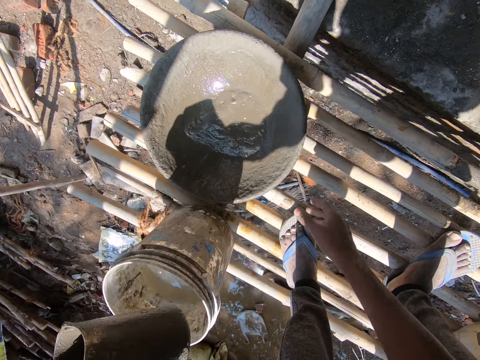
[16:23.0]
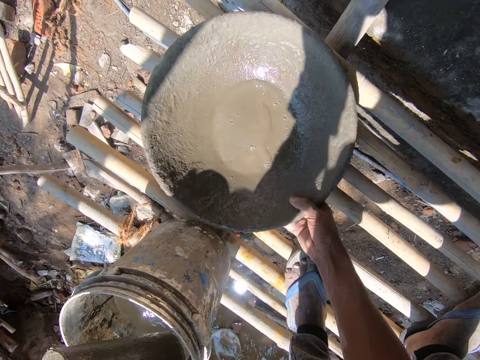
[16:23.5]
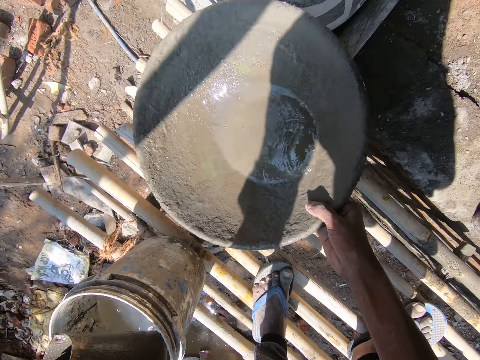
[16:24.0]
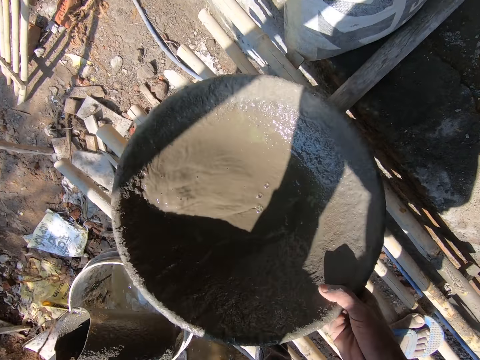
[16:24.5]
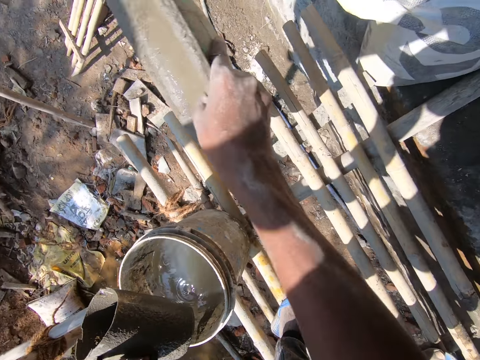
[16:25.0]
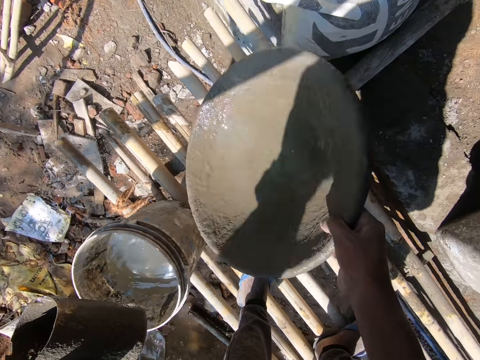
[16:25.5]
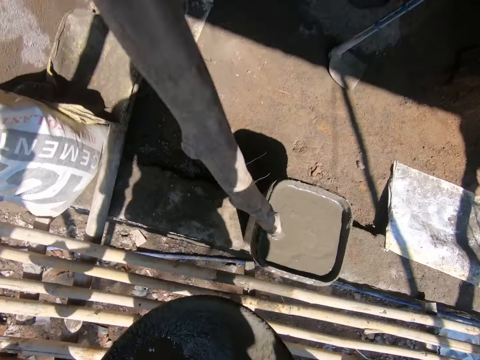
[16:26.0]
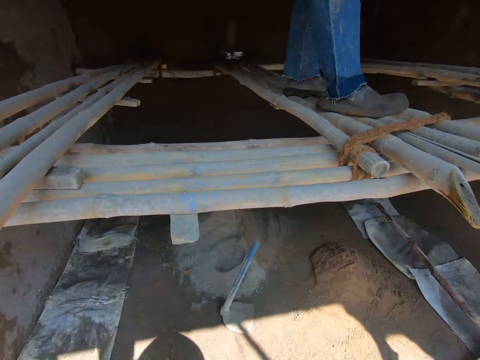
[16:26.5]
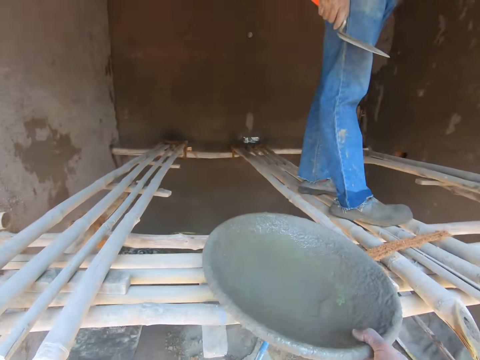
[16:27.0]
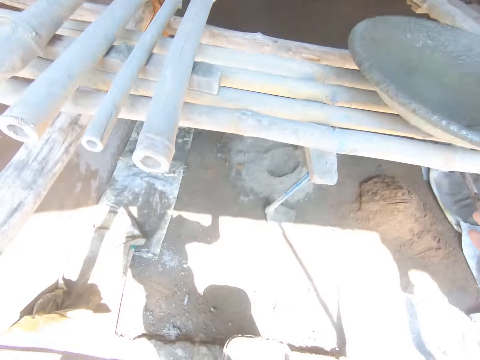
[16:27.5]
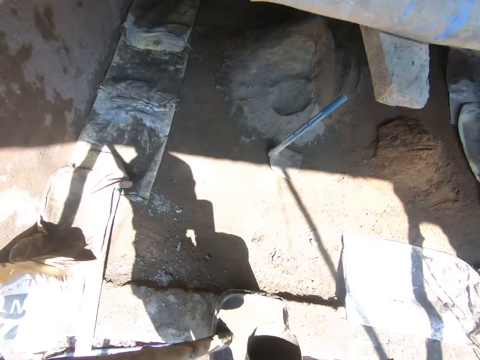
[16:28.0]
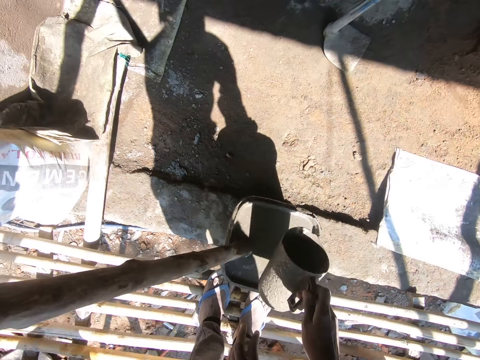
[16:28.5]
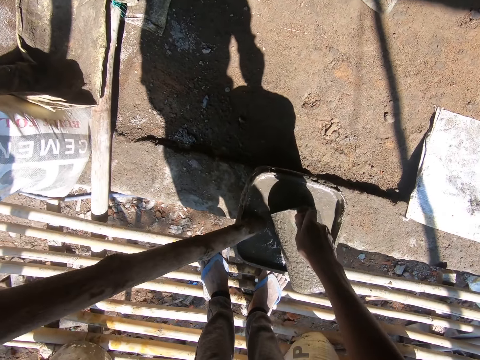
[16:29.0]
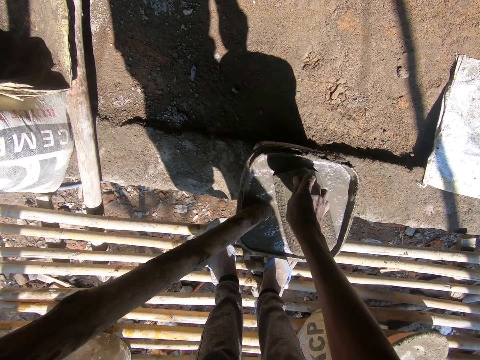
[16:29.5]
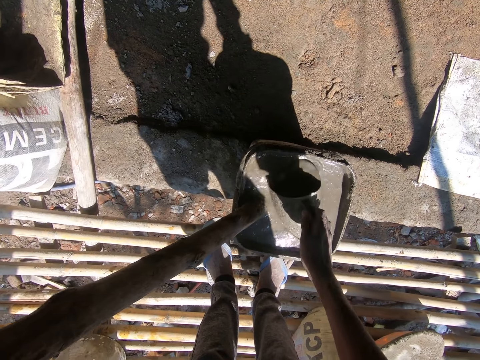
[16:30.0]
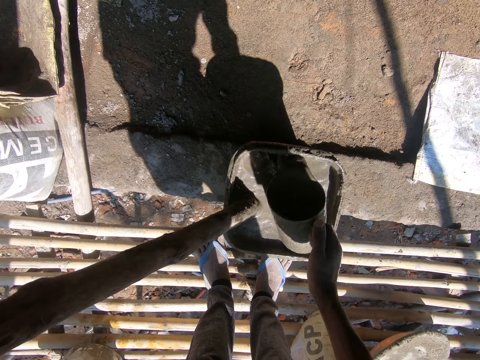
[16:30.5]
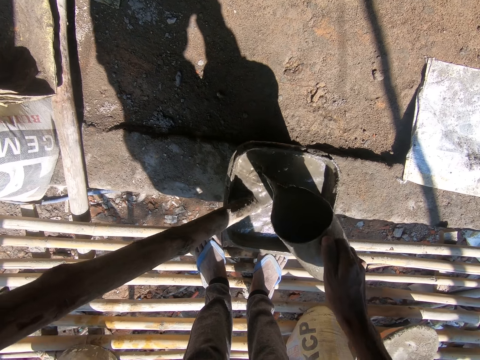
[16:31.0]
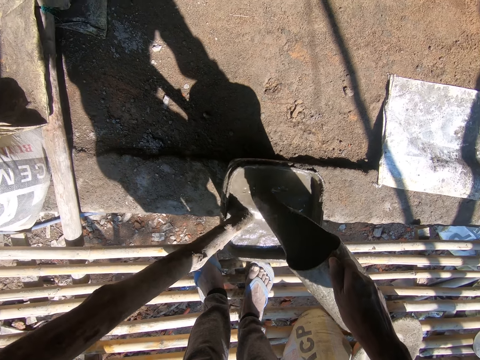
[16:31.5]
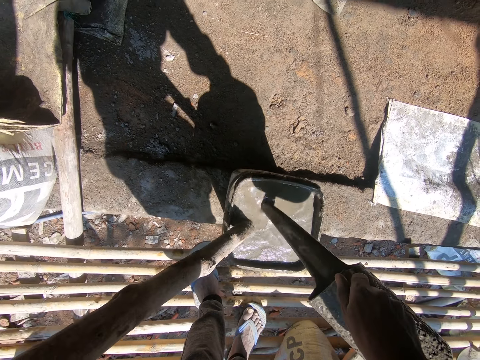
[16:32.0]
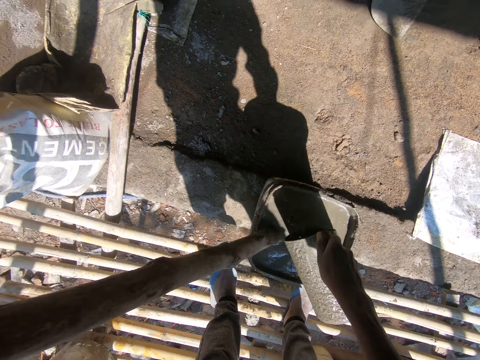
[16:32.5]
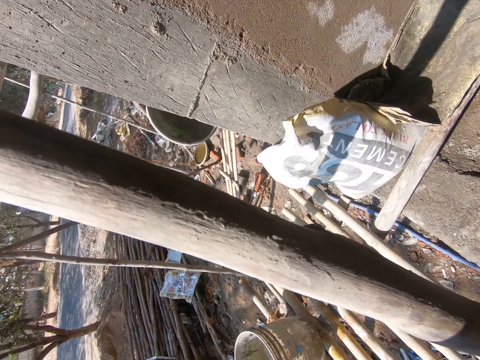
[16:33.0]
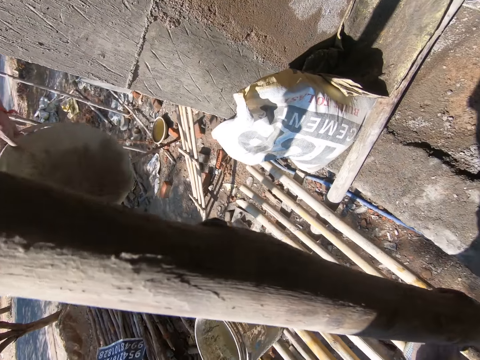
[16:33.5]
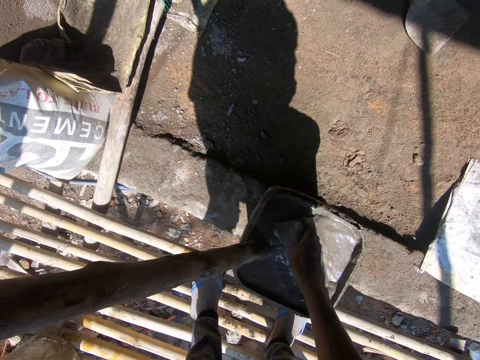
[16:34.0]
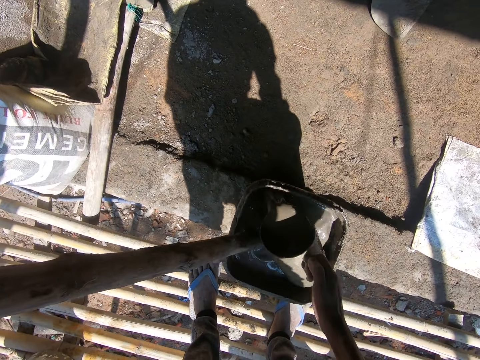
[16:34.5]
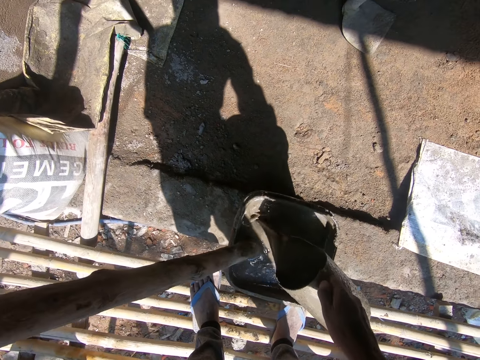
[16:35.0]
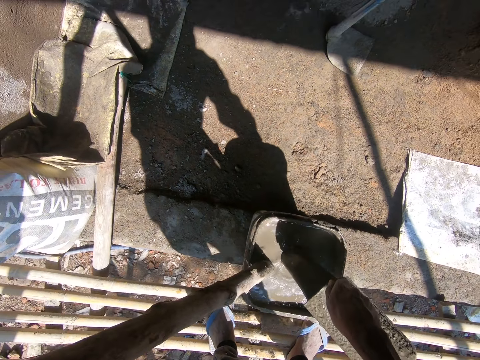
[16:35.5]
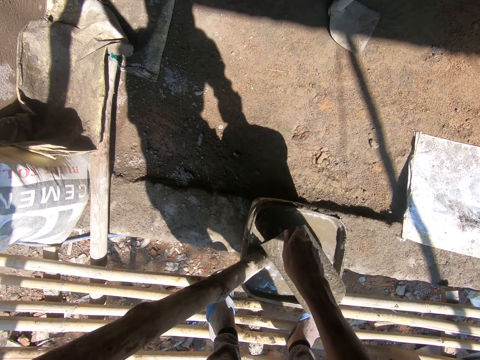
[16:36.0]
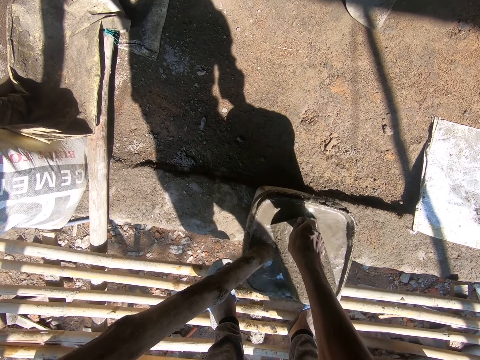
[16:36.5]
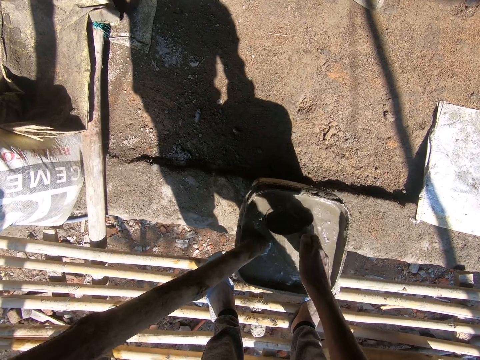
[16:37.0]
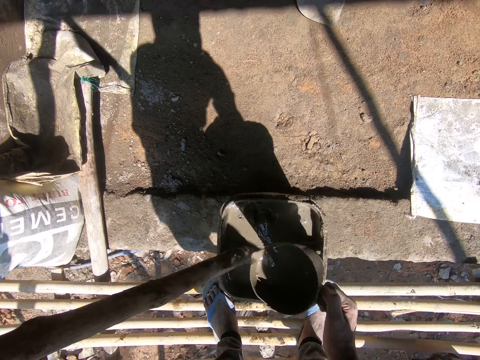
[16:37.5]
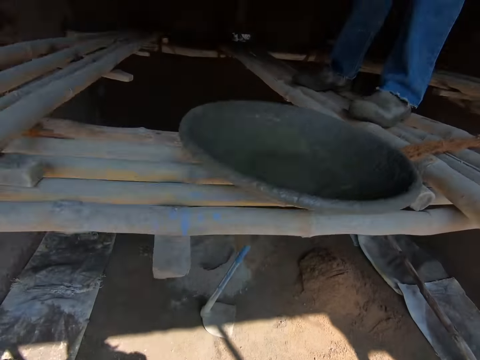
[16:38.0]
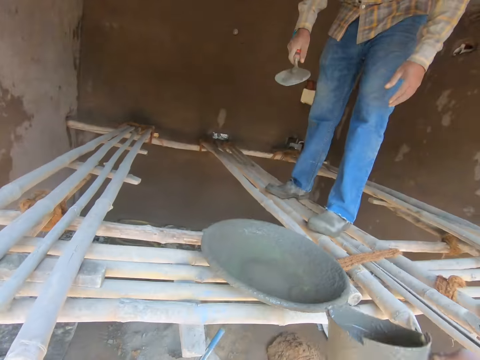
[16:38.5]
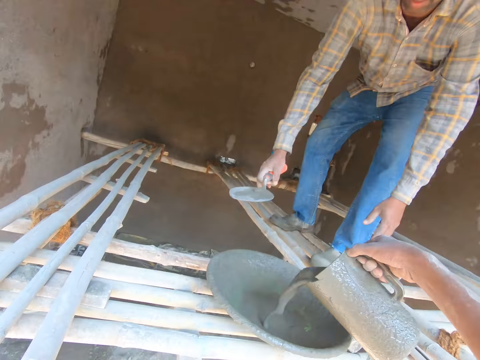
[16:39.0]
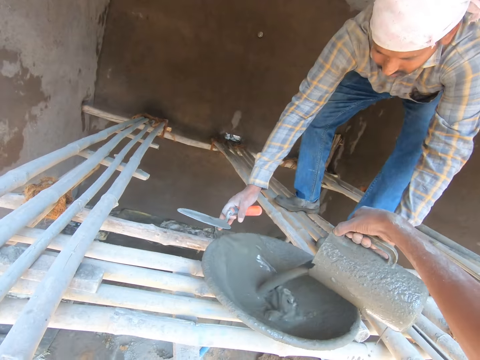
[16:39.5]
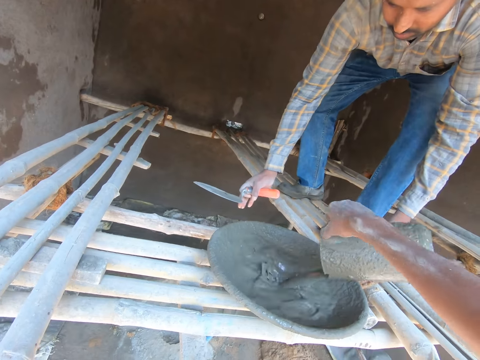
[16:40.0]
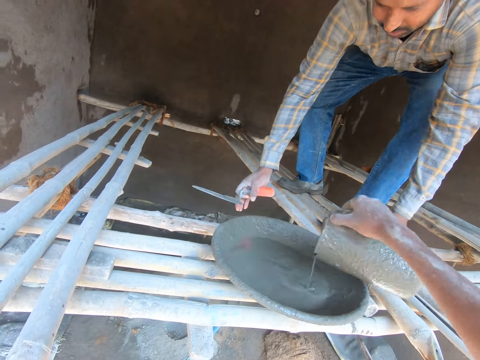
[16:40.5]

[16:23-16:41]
The camera wearer converses with a man. He carries the head pan from the bamboo scaffolding with his right hand. He stirs the water on the concrete basin mixer. He rinses the head pan in his right hand with the water in the head pan. He pours the water in the head pan on the ground with his right hand. He places the head pan on the bamboo scaffolding with his right hand. He passes the cup in his left hand to his right hand. He scoops the watery sand from the bucket with the cup in his right hand. He mixes the concrete with a jug. He pours the watery sand in the bucket with the cup in his right hand. He scoops the watery sand from the bucket with the cup in his right hand. He pours the watery sand in the bucket with the cup in his right hand. He scoops the watery sand from the bucket with the cup in his right hand. He pours the watery sand in the head pan with the cup in his right hand.

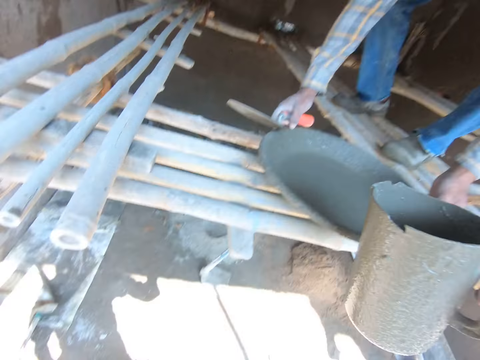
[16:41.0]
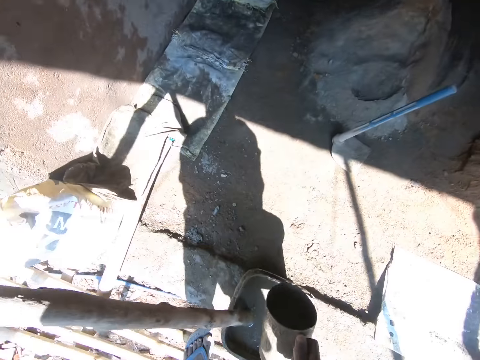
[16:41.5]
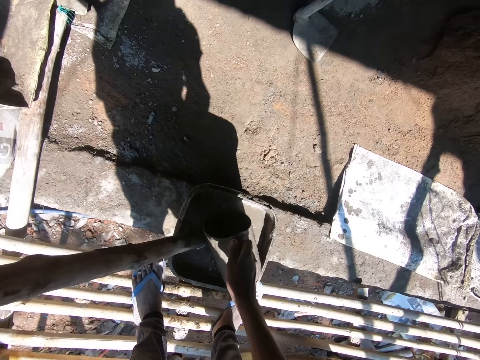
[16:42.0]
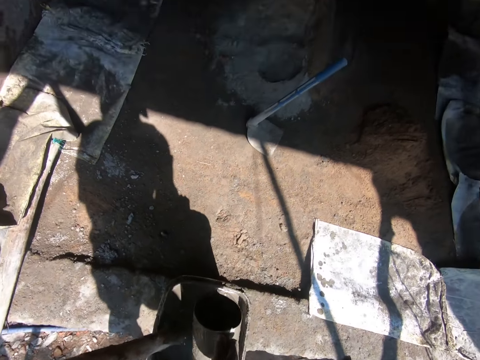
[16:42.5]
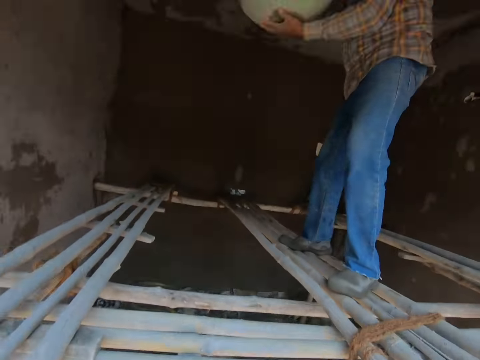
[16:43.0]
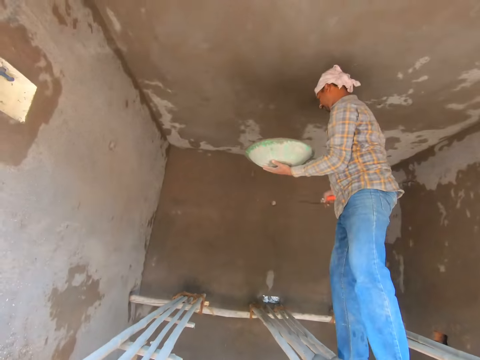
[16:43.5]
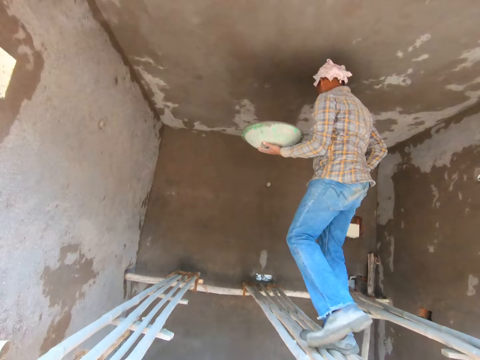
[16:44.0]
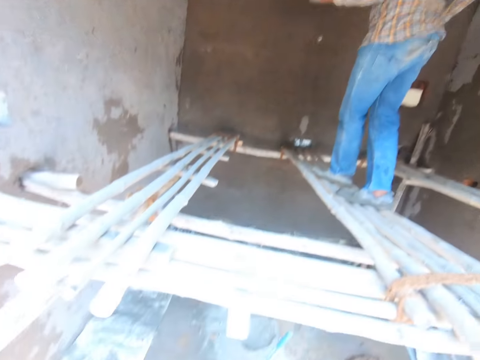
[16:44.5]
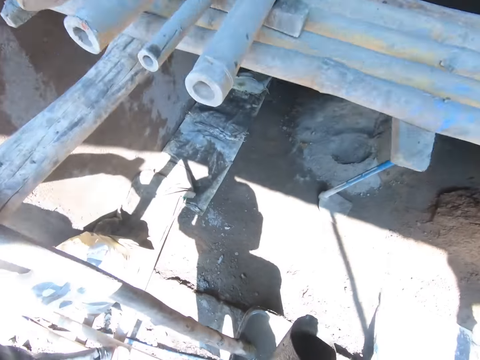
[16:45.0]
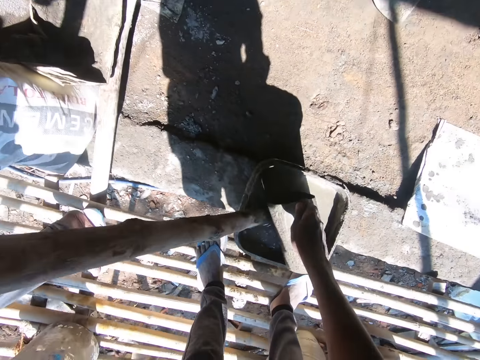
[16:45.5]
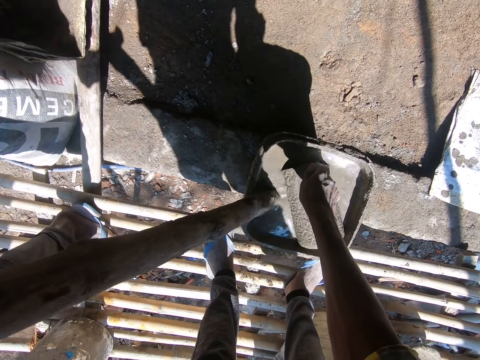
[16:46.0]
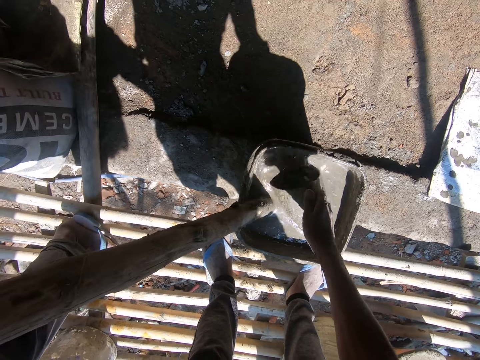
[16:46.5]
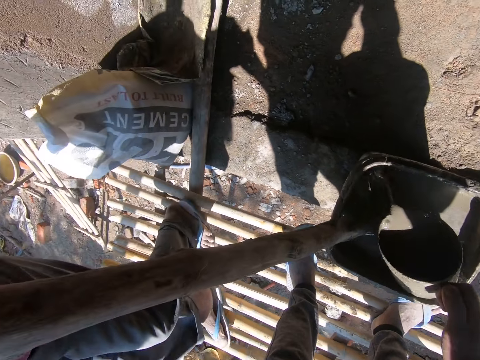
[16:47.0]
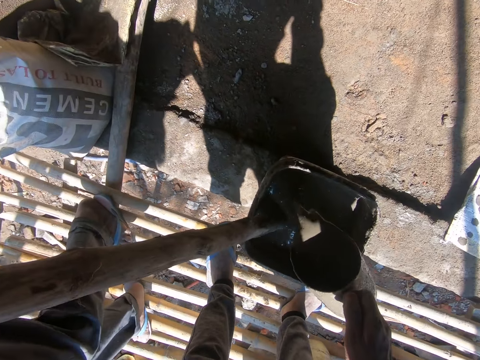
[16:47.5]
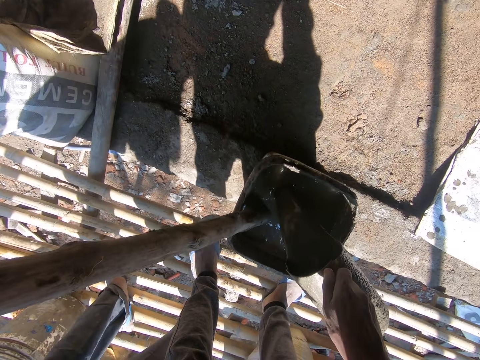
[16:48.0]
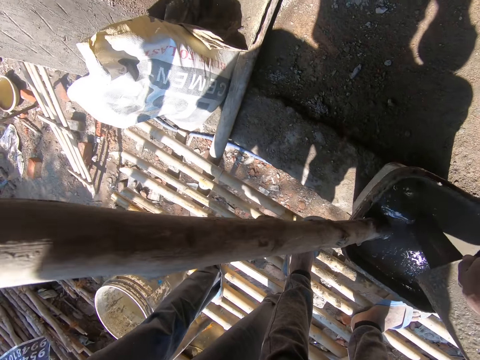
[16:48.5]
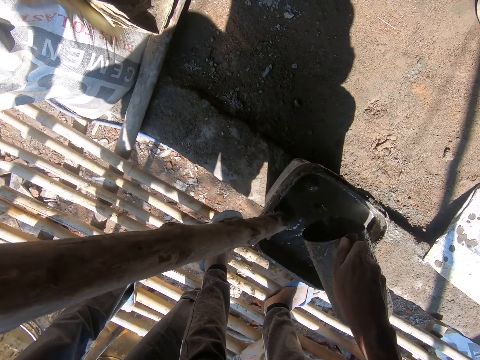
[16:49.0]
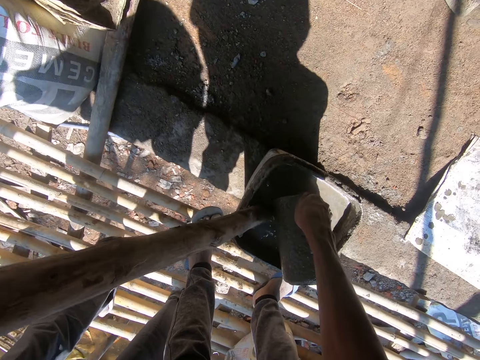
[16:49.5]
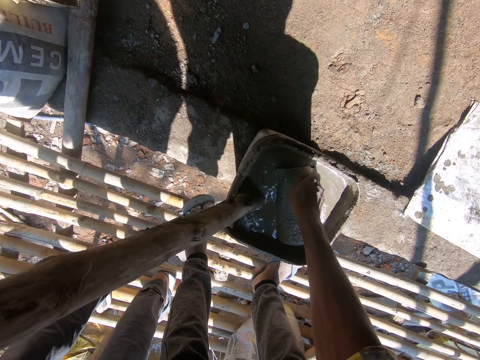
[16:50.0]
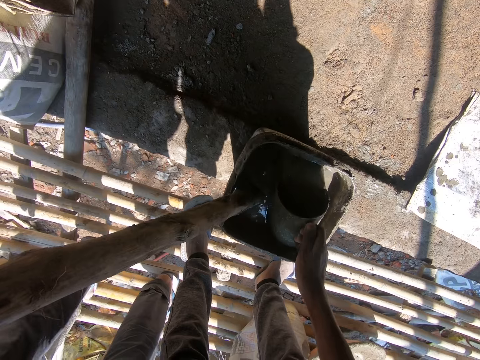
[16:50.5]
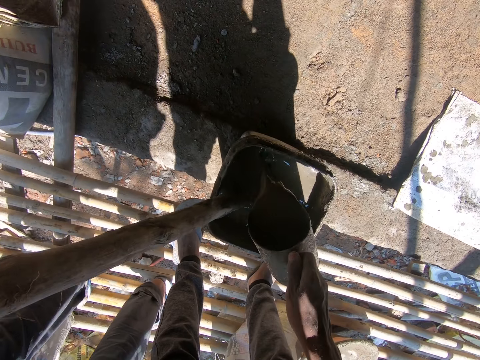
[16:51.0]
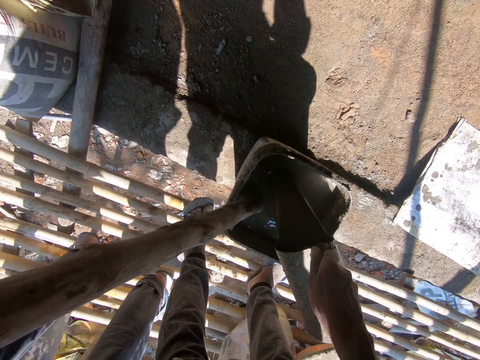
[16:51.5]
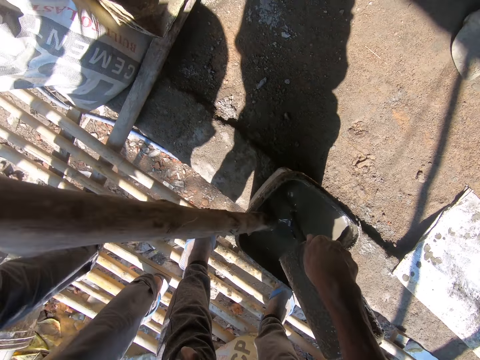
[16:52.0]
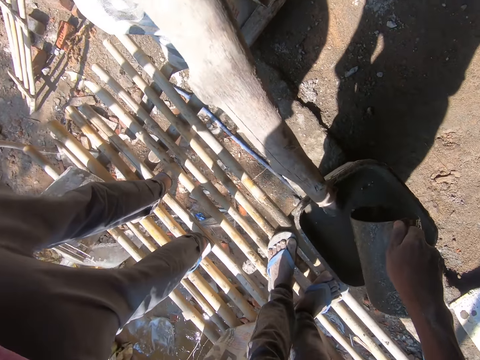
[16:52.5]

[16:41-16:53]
A man carries the head pan from the bamboo scaffolding with his hands. The camera wearer scoops the watery sand from the bucket with the cup in his right hand. He scoops the watery sand again. He pours the watery sand in the bucket with the cup in his right hand. He mixes the concrete with a jug. He scoops the watery sand from the bucket with the cup in his right hand. He pours the watery sand in the bucket with the cup in his right hand.
